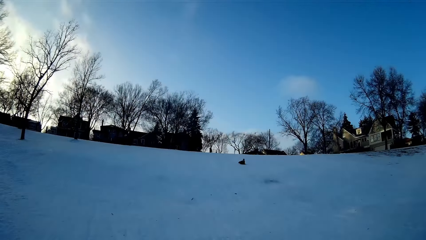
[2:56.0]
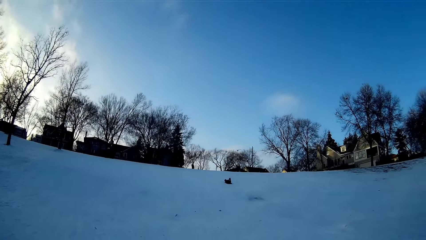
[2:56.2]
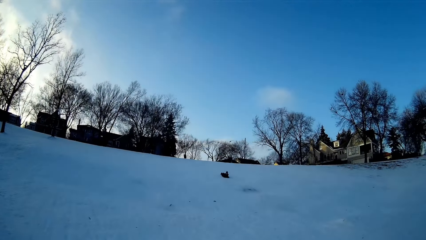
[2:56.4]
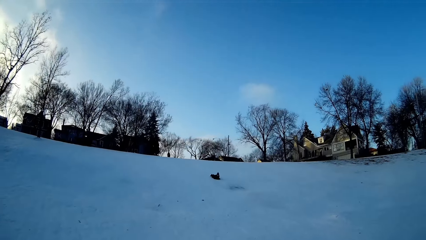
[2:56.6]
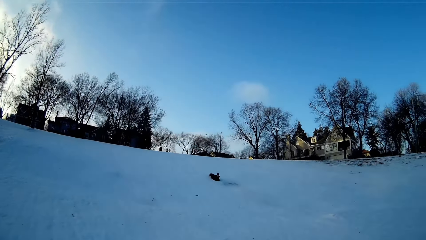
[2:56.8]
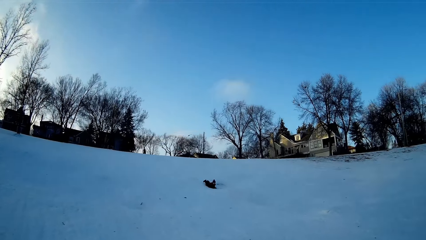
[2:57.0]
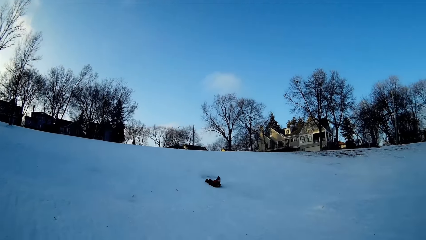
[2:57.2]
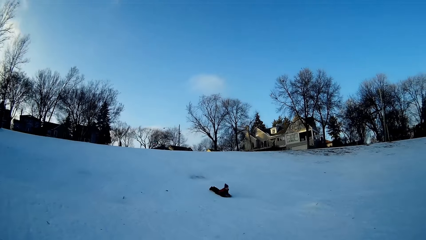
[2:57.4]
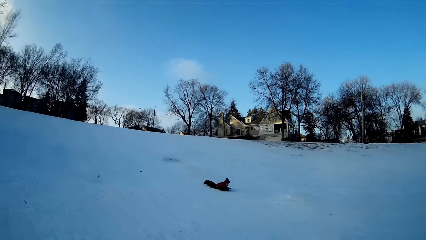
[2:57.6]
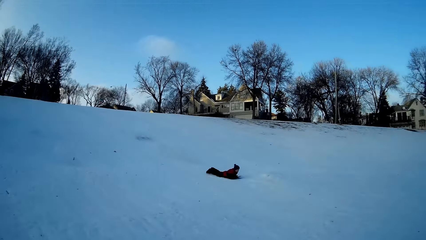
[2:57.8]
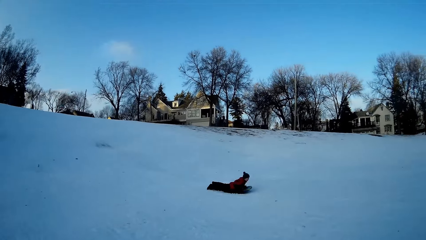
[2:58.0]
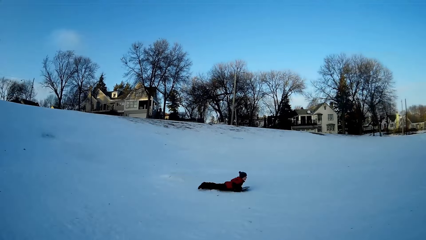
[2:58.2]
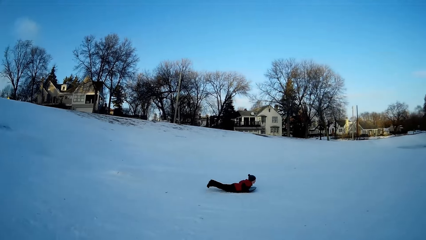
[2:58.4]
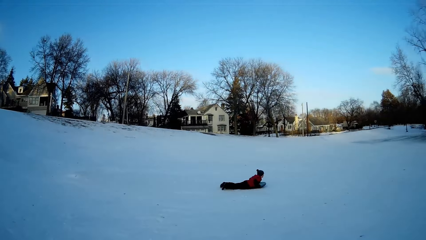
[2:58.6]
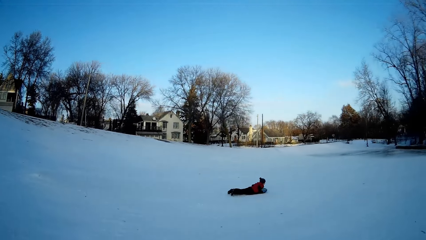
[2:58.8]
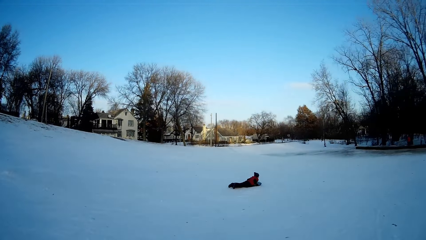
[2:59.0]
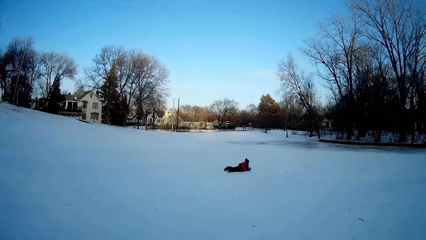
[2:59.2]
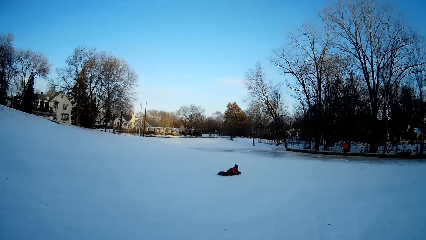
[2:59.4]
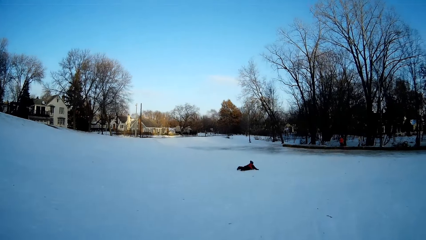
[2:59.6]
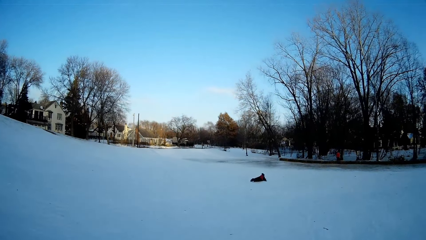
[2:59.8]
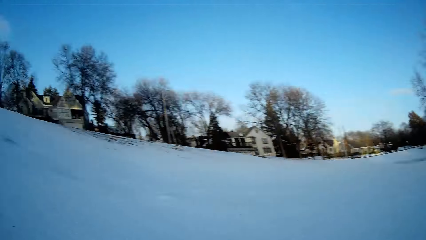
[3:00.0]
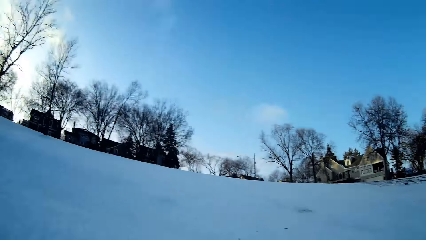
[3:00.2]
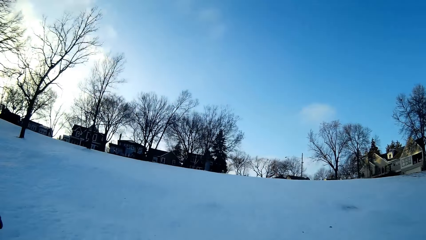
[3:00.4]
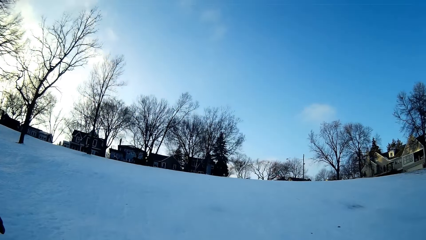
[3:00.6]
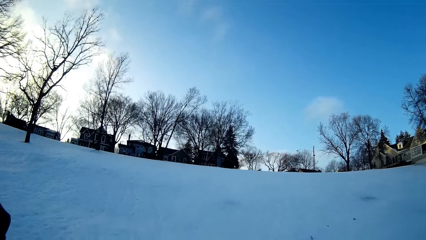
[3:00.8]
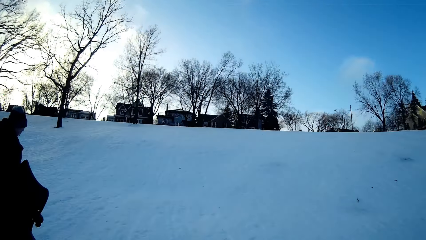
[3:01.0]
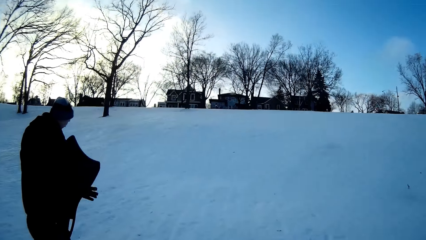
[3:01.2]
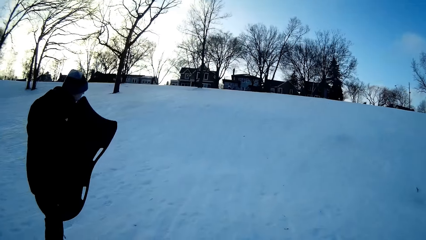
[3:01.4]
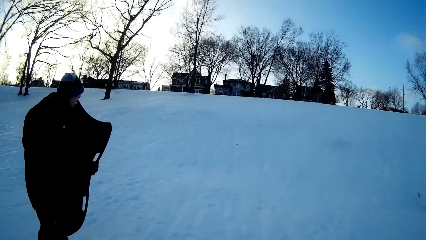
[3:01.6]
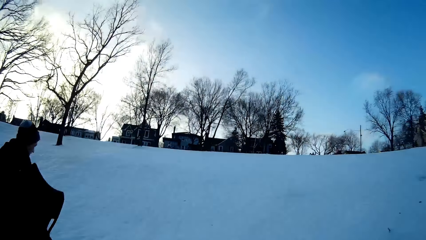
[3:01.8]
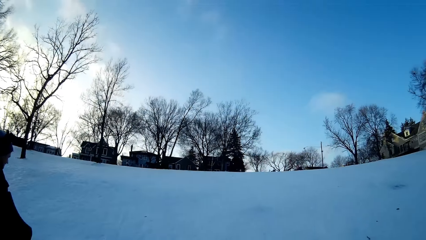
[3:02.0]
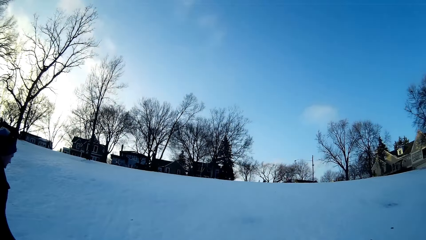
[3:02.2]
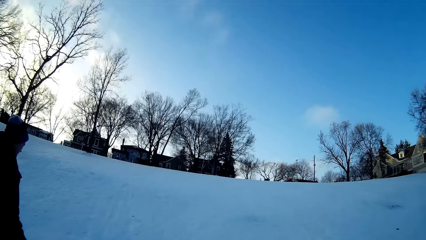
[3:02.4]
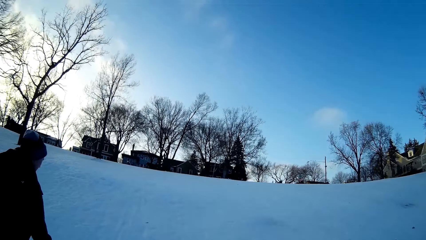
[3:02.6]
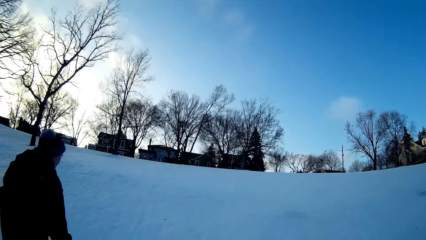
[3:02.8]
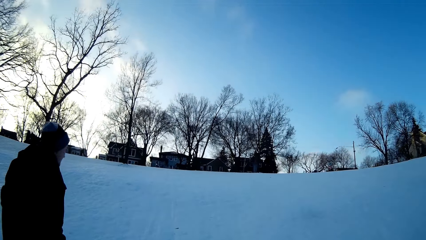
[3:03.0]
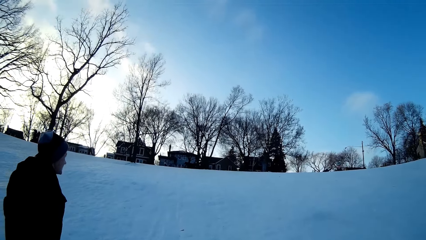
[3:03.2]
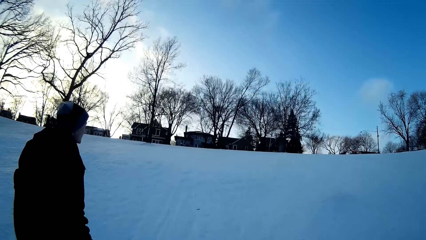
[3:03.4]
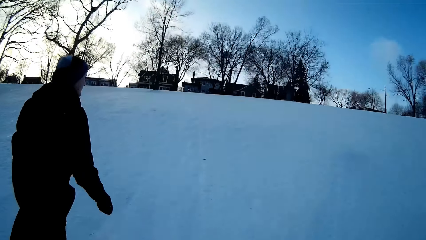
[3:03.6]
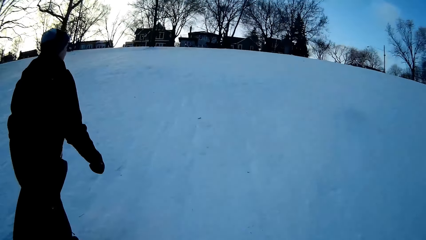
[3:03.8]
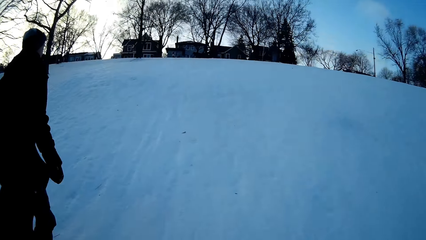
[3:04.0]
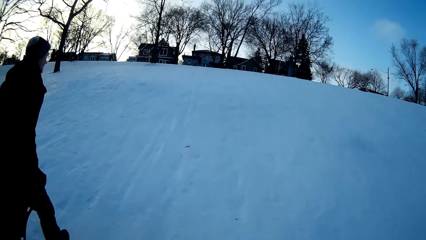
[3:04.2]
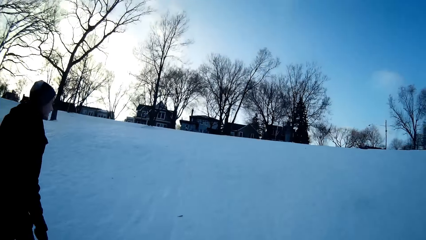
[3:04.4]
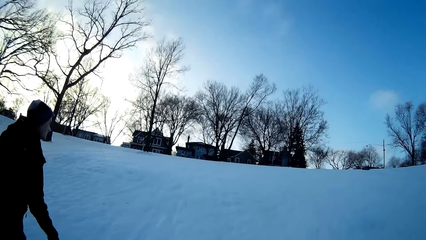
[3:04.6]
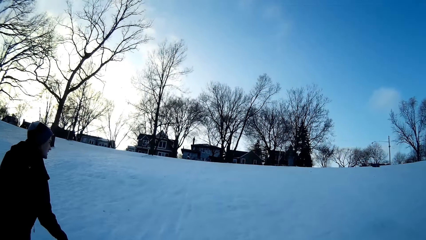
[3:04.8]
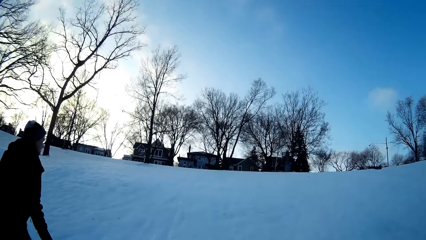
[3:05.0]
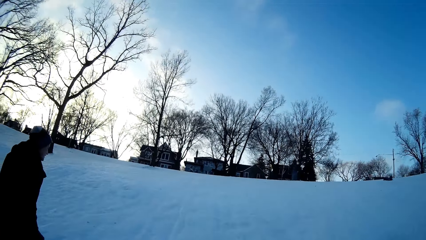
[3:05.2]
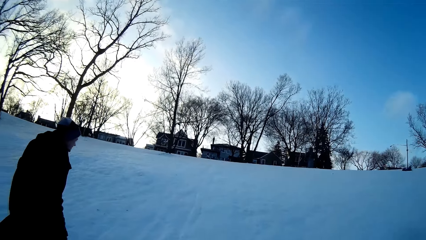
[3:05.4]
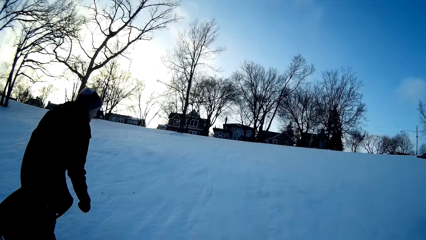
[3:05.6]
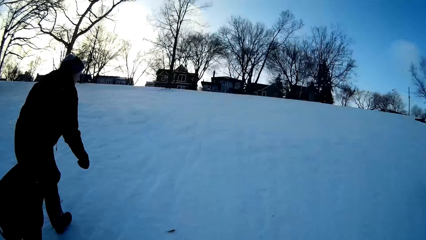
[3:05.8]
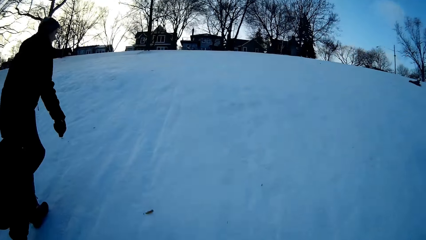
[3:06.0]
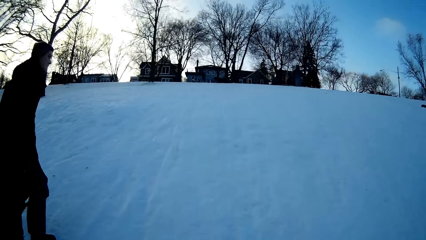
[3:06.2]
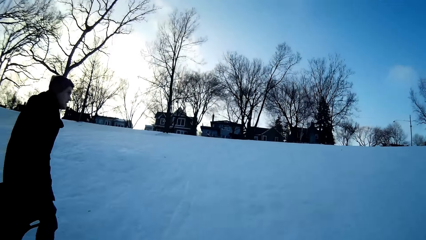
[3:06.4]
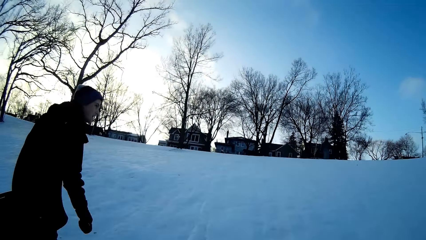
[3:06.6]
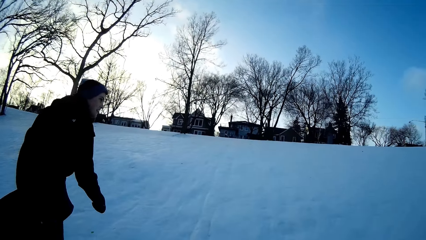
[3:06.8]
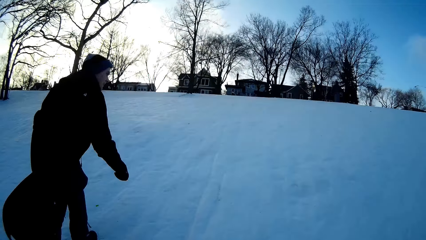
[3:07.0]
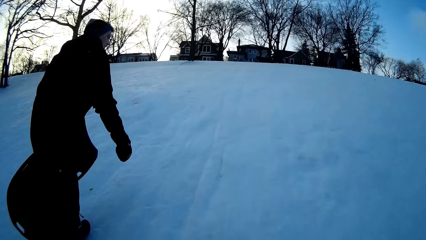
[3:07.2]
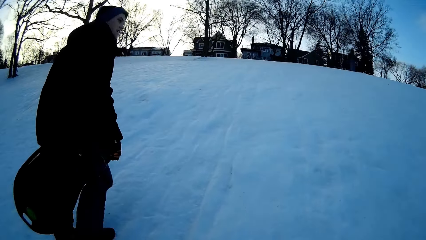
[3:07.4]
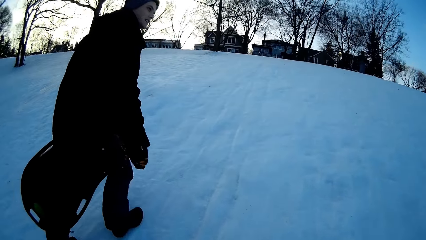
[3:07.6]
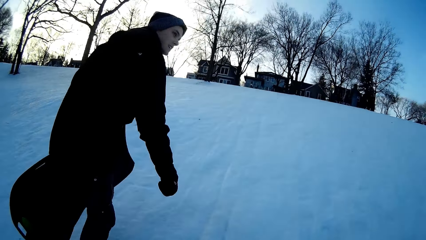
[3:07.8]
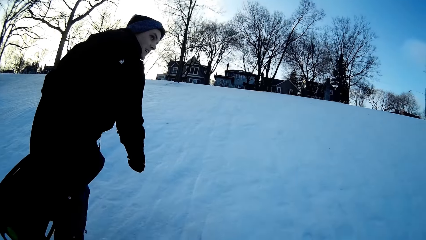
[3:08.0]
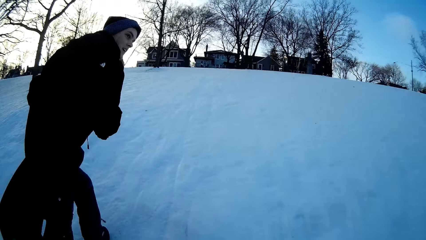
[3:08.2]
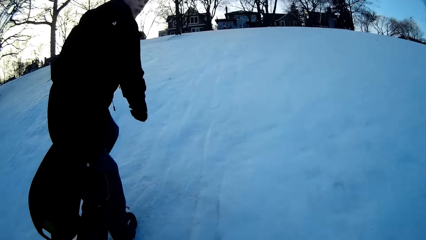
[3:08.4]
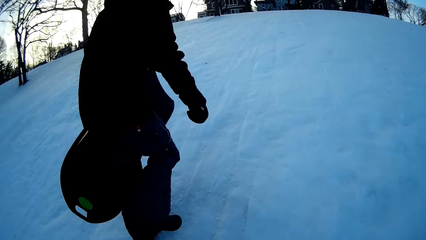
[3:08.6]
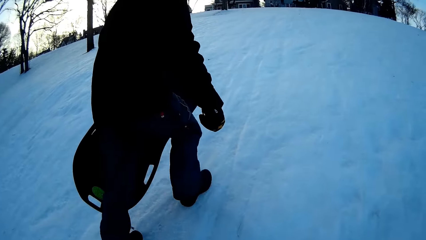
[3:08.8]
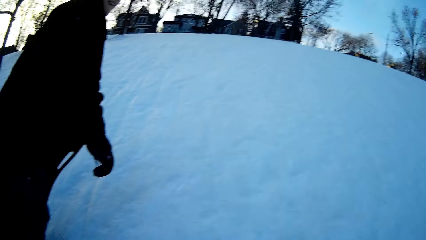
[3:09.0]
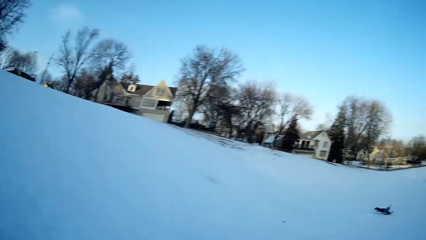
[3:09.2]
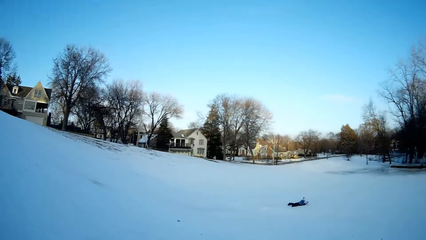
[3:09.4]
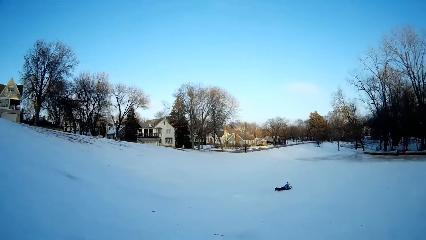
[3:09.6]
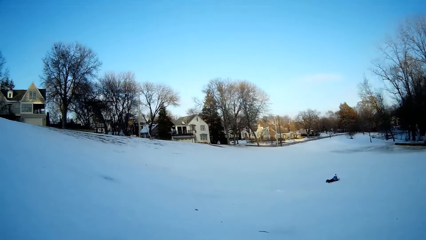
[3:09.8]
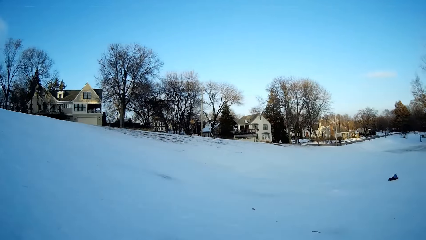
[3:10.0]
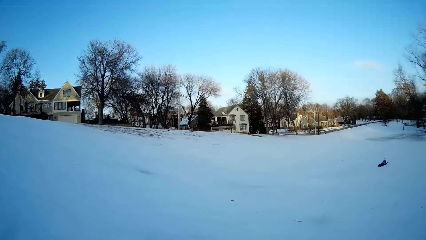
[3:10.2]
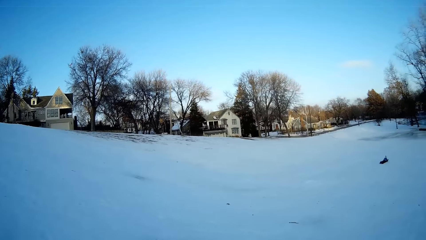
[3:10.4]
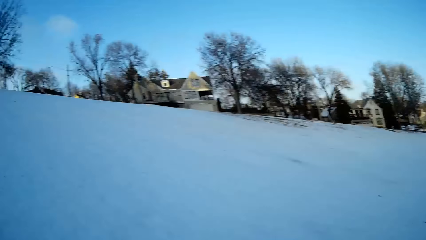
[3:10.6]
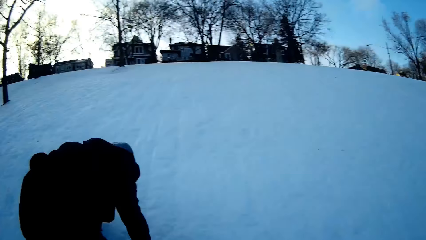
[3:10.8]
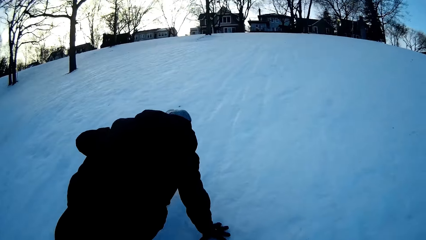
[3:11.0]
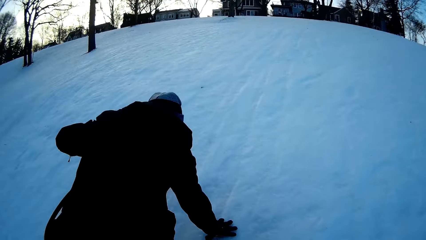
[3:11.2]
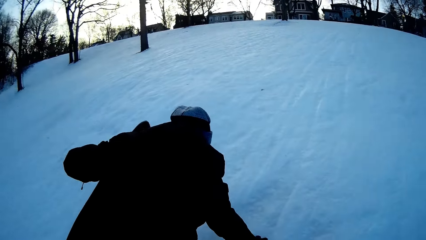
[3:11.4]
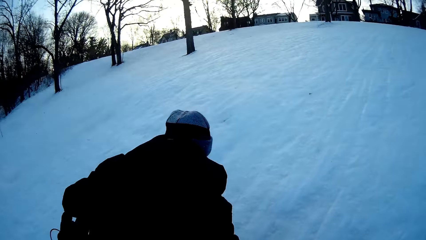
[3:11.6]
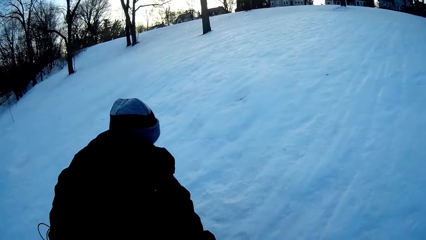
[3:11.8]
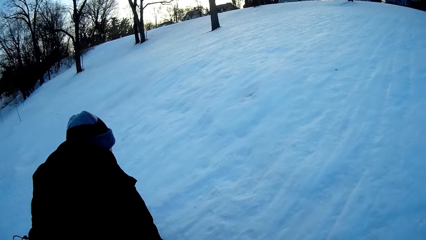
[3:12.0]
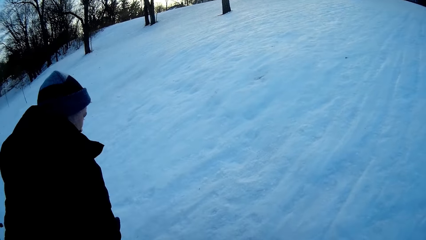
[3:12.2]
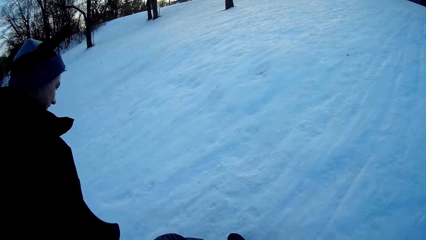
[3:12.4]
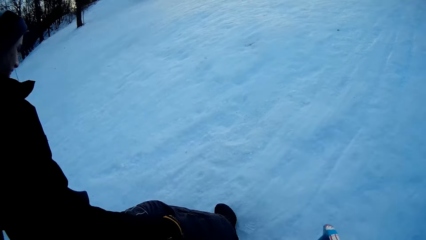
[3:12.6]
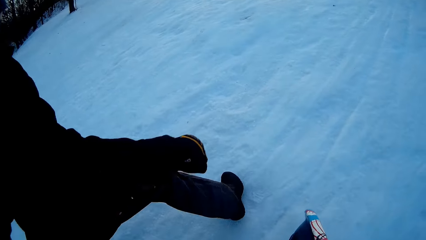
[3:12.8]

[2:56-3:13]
A man slides down the field in a snowboard. A girl slides down the field in a snowboard.
